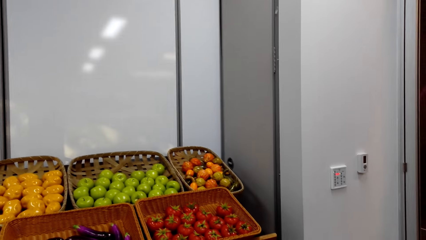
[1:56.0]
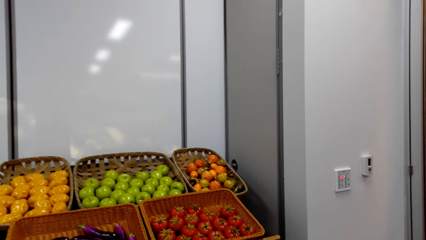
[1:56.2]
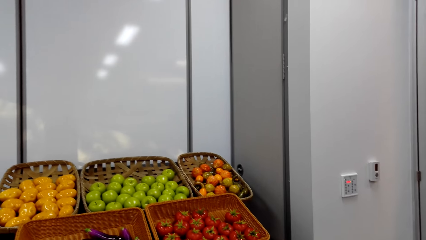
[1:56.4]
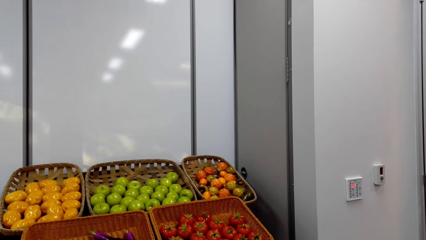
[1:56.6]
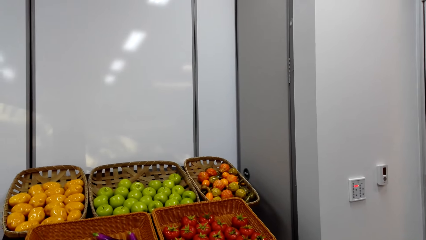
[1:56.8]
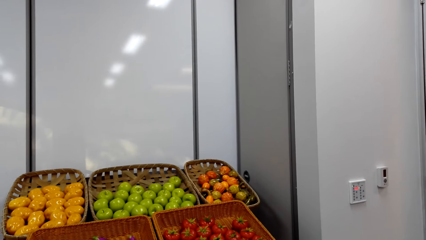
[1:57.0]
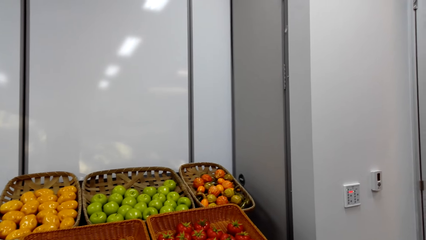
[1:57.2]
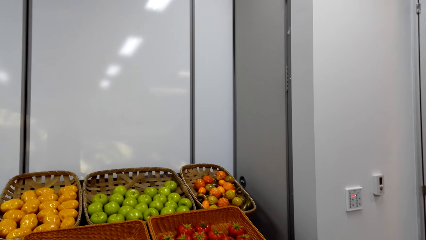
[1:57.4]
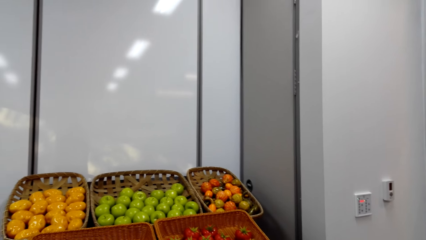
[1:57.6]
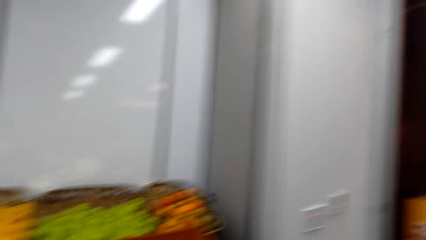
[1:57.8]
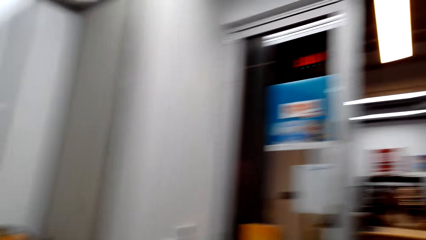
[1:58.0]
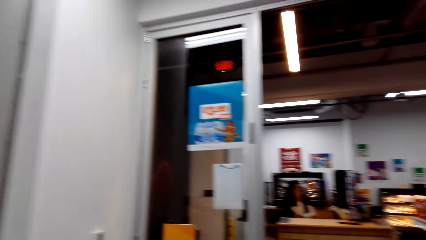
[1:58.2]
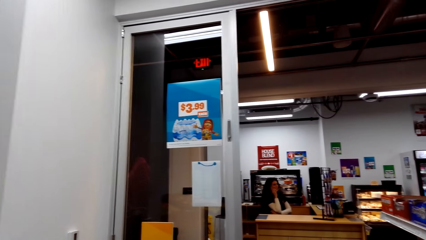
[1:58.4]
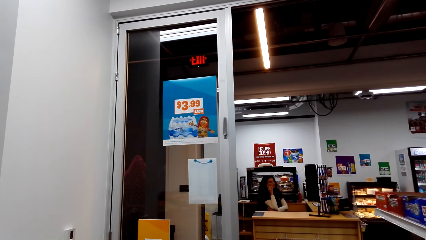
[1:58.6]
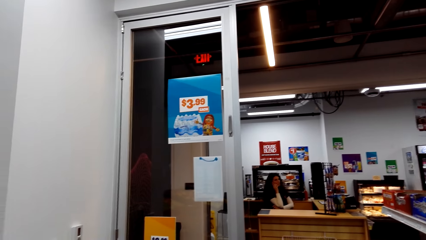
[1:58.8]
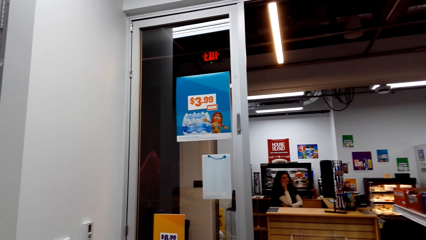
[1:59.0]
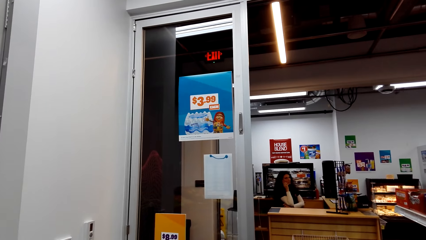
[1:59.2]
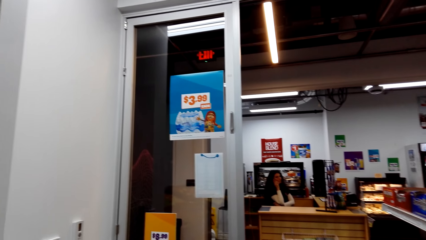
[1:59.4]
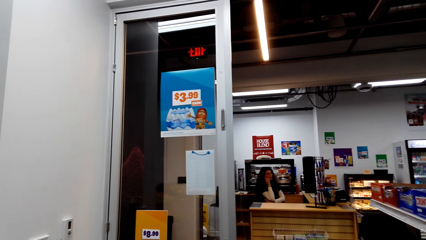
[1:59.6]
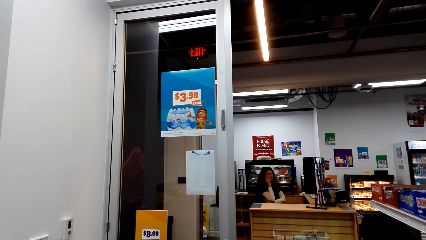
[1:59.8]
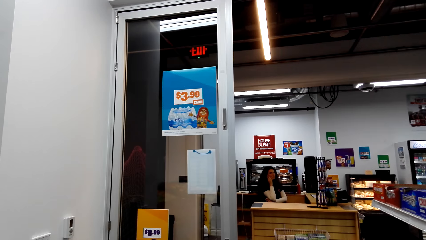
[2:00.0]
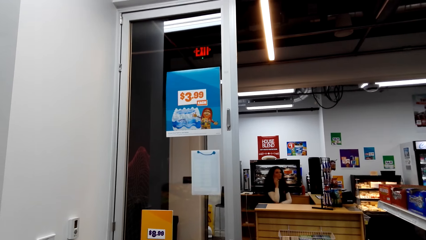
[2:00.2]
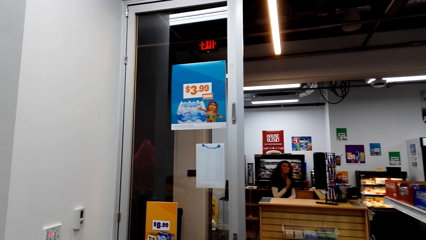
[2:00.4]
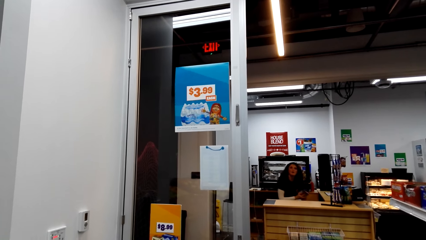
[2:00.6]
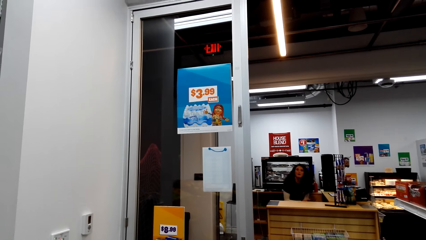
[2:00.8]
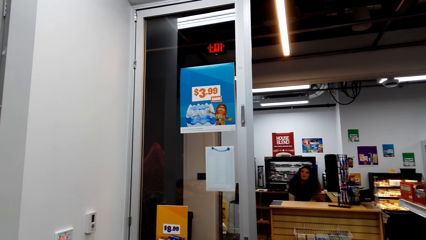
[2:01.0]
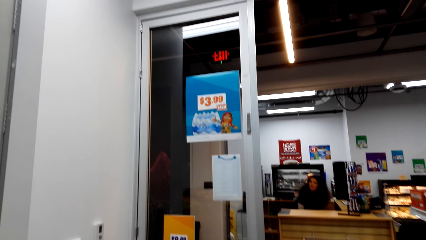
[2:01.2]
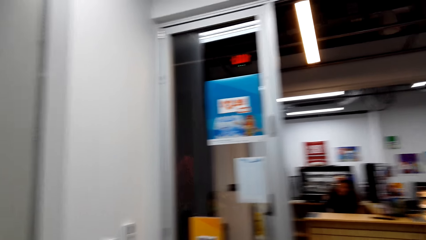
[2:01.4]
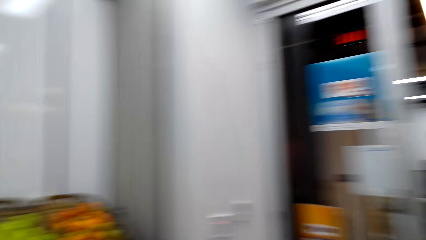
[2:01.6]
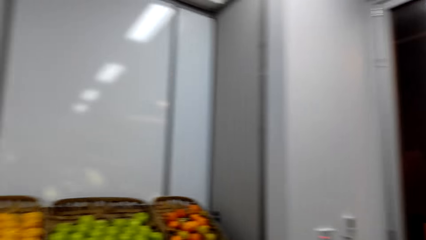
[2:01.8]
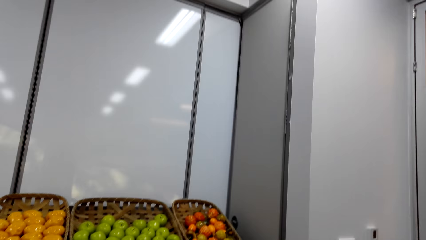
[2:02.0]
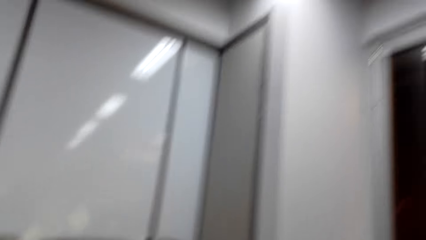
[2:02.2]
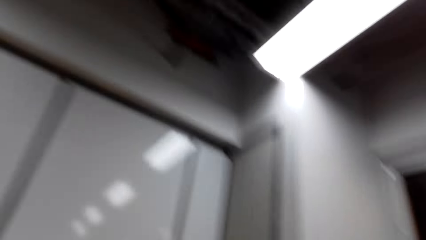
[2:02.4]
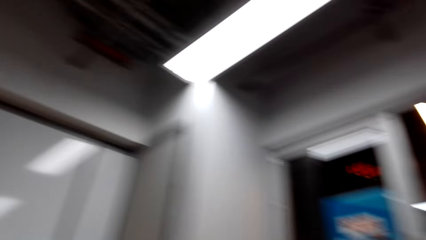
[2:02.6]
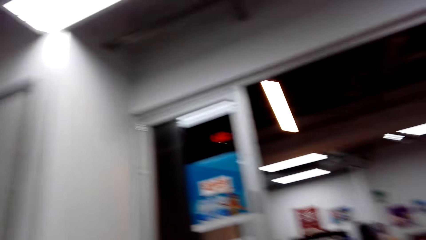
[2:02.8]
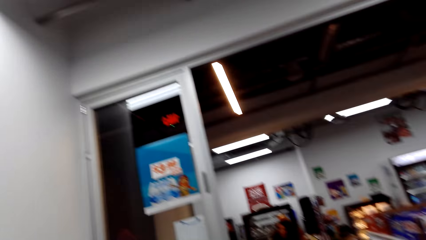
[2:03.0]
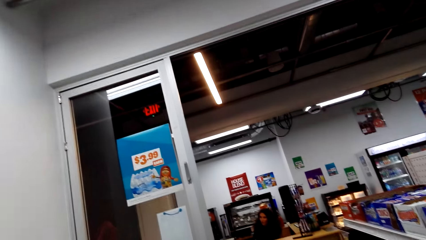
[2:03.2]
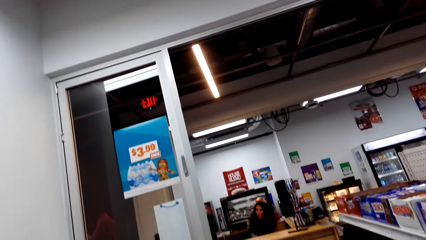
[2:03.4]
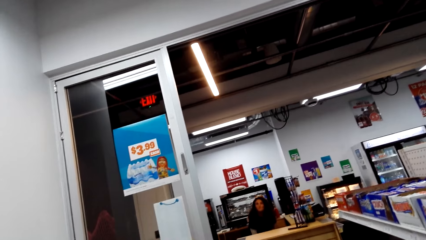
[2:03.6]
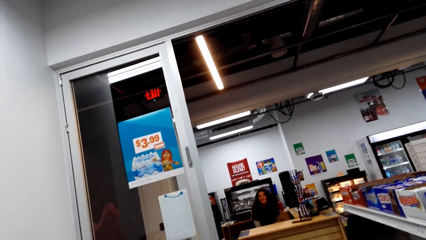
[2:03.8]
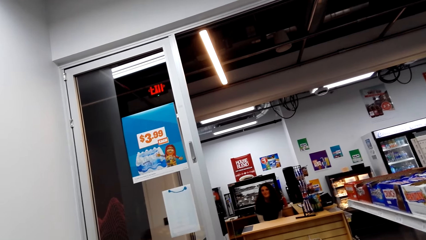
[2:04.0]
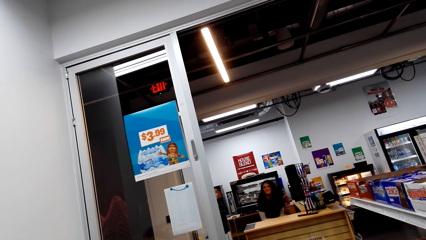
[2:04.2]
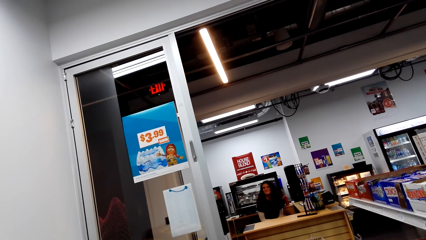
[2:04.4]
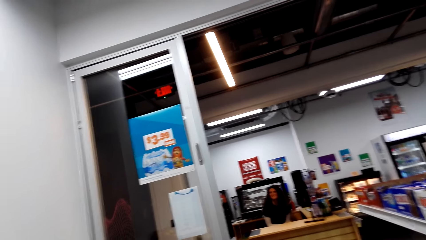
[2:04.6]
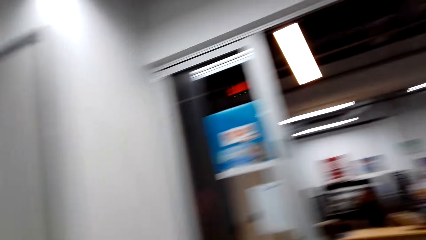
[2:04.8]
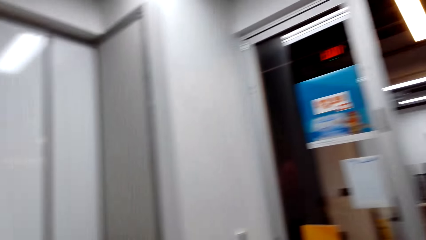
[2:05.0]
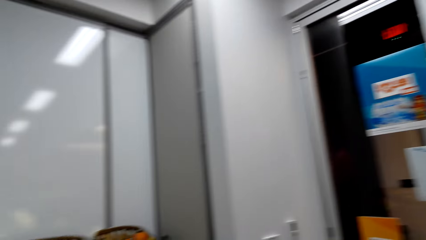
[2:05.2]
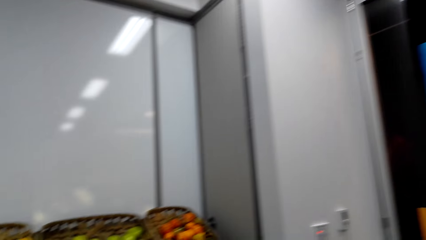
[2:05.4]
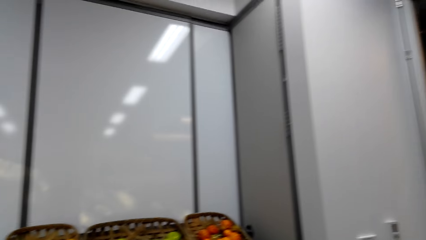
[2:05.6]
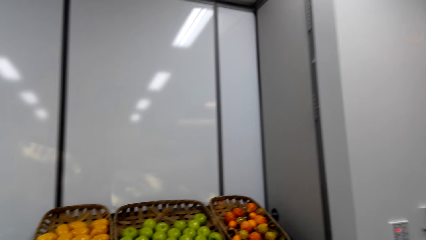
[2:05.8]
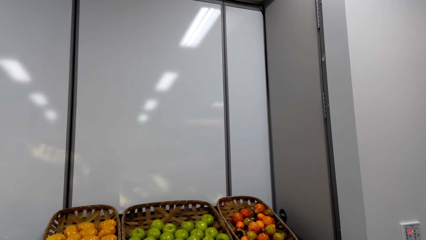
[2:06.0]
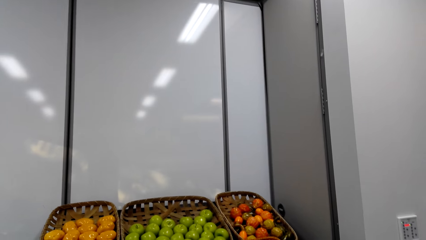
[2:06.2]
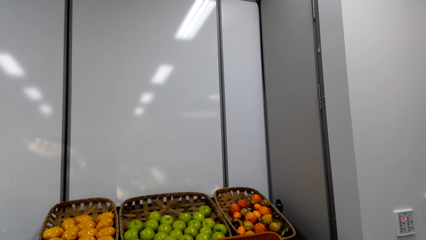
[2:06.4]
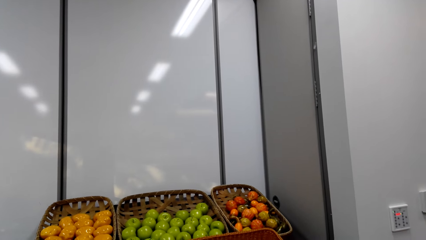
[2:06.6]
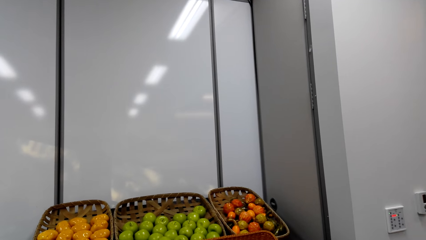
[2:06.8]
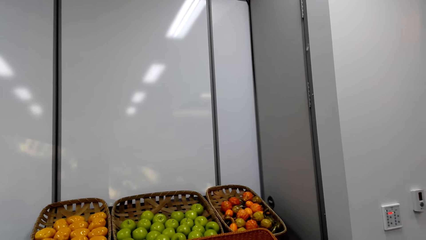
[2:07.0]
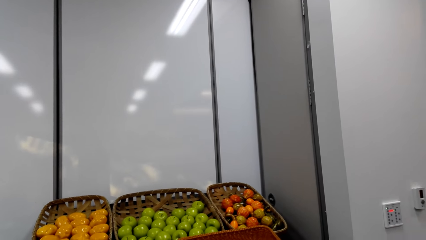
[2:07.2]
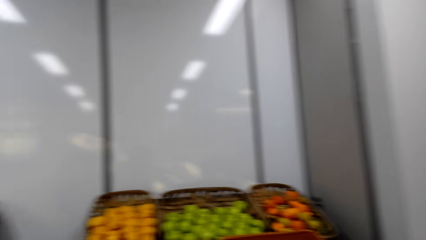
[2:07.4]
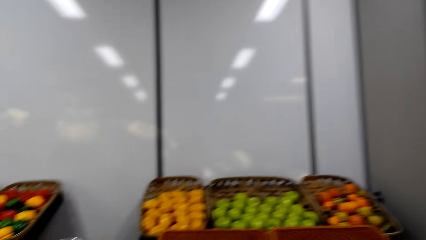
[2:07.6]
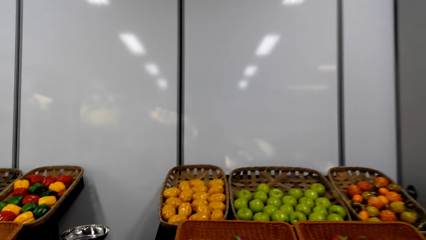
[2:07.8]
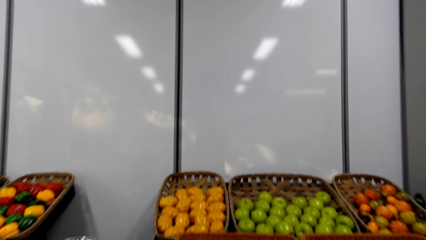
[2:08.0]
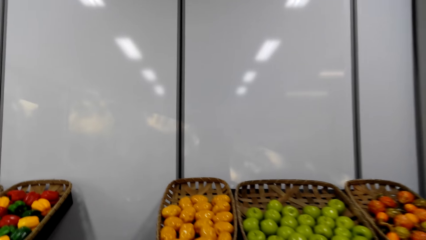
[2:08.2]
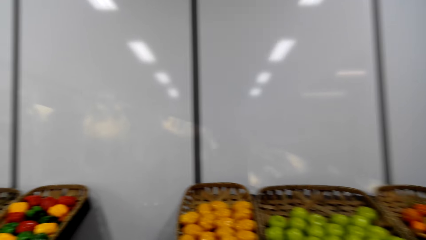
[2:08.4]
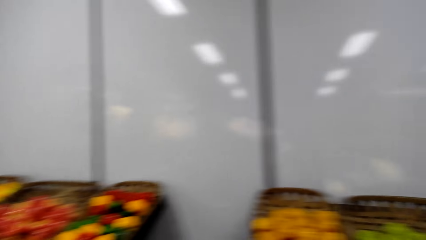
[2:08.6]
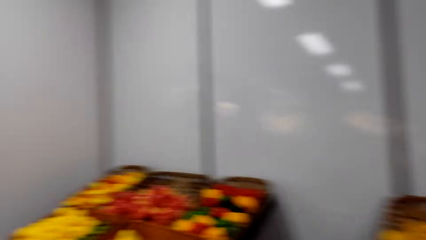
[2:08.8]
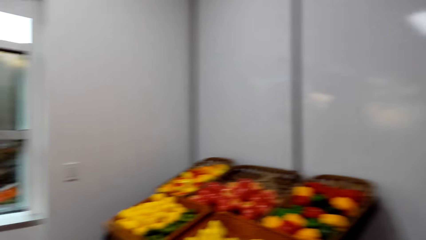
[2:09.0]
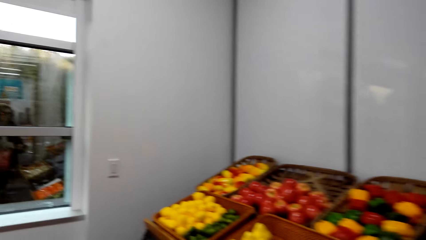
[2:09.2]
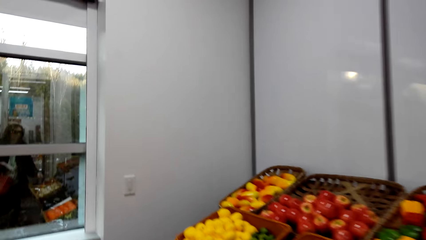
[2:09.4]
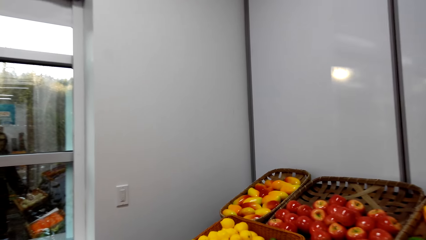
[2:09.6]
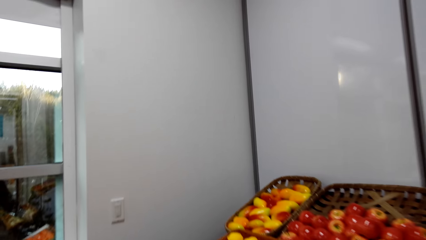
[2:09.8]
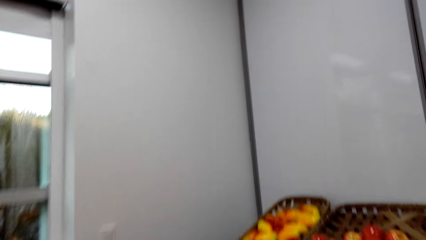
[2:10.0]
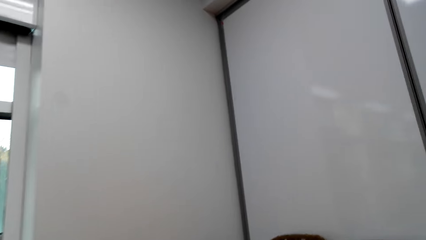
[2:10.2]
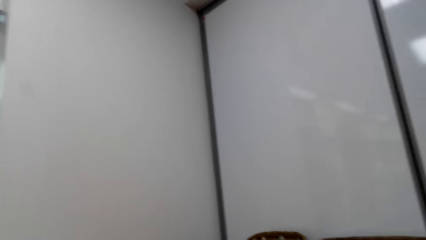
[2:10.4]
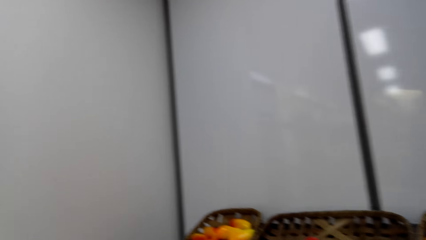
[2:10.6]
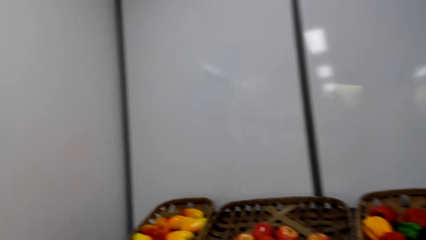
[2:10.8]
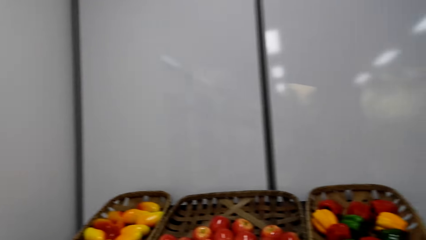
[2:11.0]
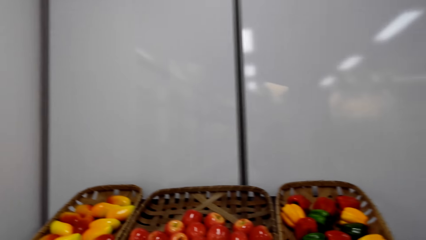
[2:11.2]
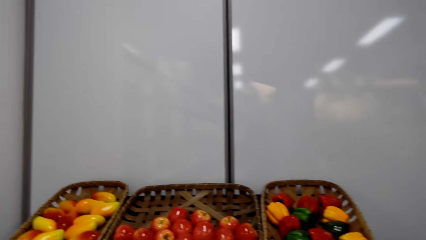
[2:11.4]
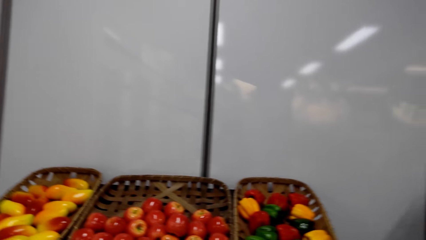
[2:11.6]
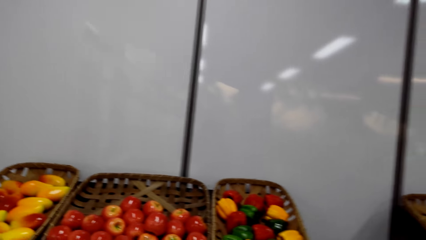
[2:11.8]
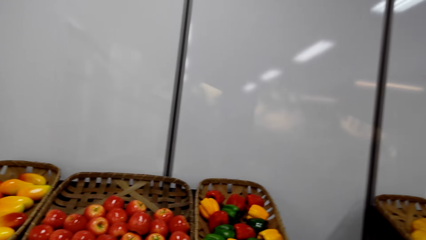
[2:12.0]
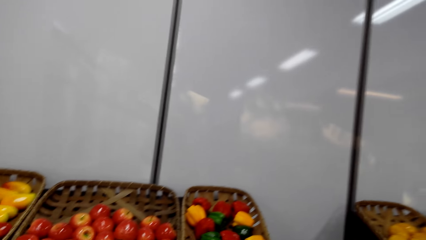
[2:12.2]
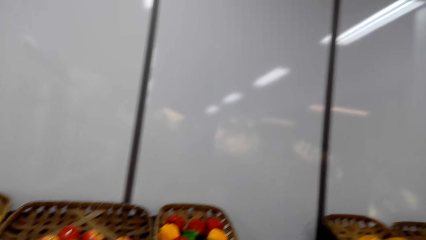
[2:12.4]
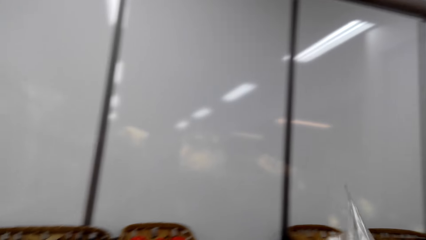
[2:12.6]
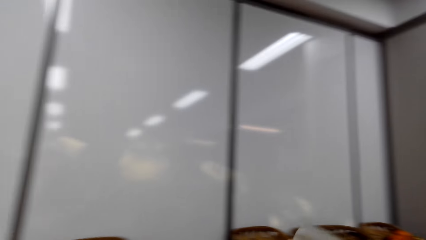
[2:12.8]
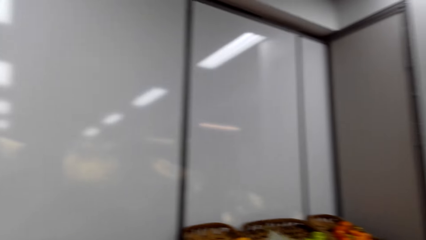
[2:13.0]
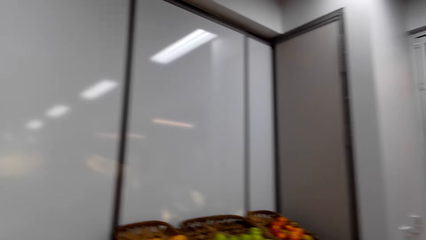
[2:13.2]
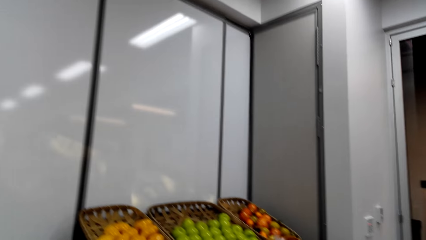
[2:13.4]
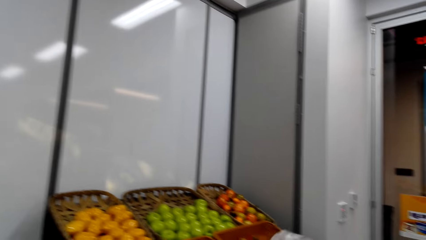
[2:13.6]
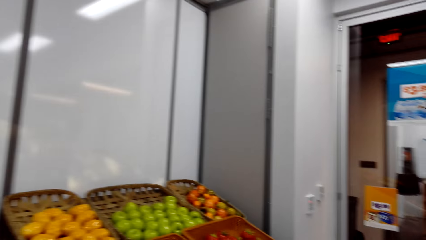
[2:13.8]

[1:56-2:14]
The camera wearer dialogues with a woman. The woman sits on the chair. The woman sits on the chair again. The camera wearer gazes at fruits and vegetables. They walk around the supermarket to the left. They hold nylon paper.
